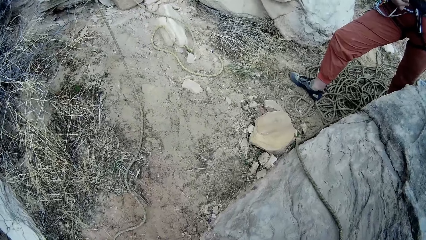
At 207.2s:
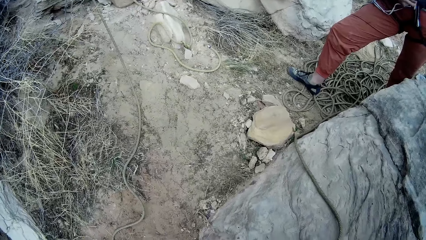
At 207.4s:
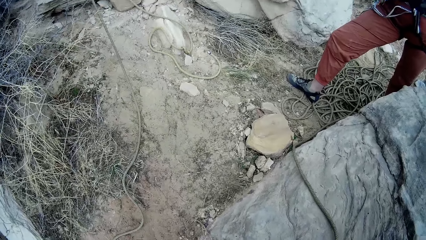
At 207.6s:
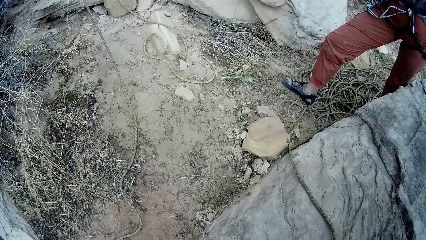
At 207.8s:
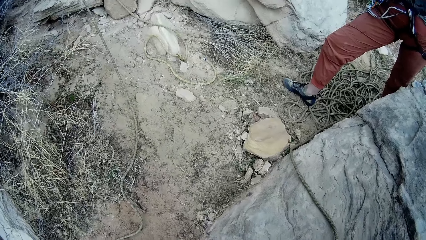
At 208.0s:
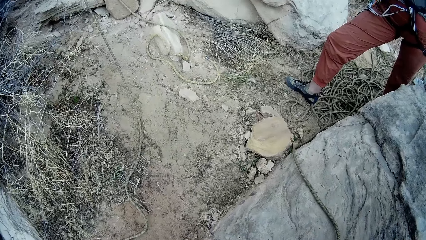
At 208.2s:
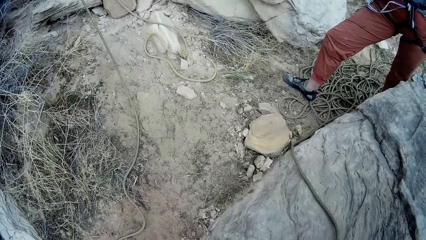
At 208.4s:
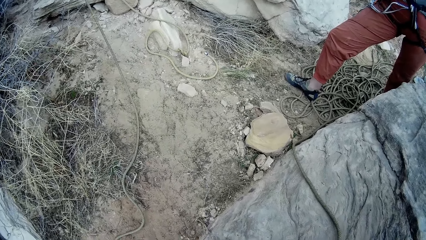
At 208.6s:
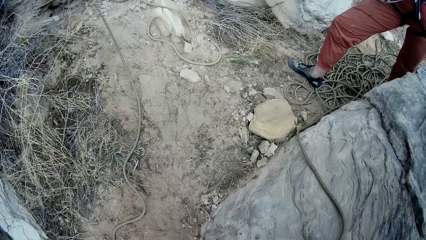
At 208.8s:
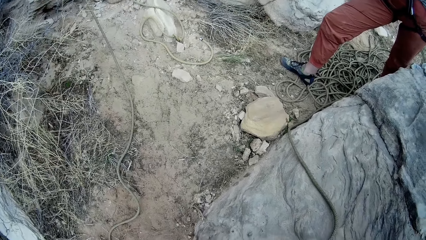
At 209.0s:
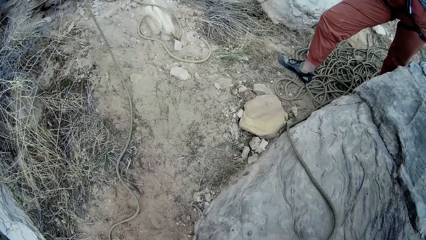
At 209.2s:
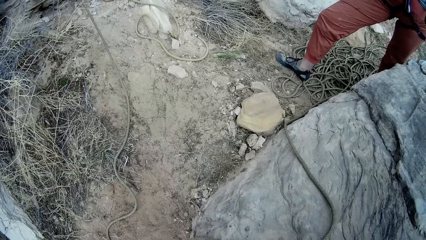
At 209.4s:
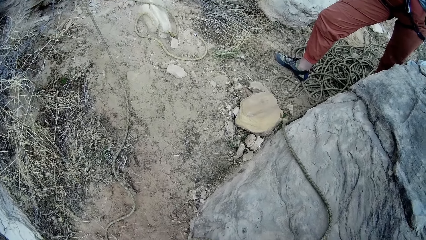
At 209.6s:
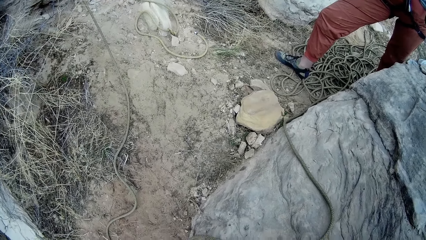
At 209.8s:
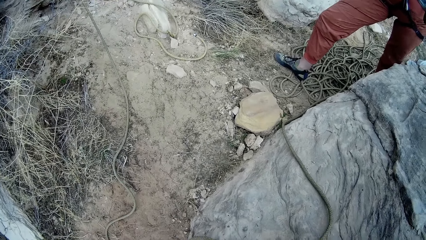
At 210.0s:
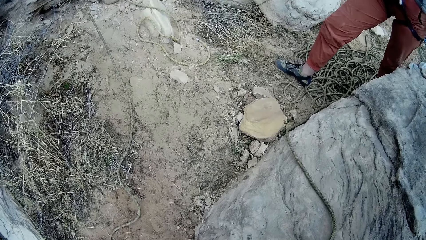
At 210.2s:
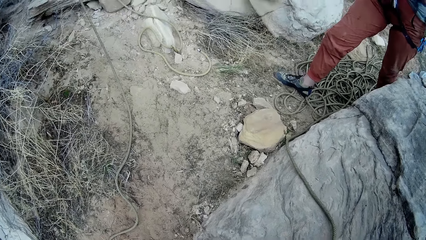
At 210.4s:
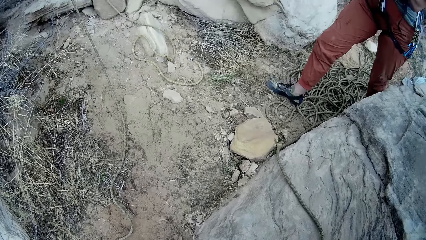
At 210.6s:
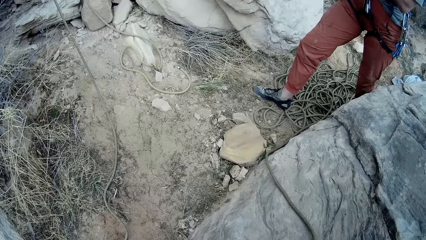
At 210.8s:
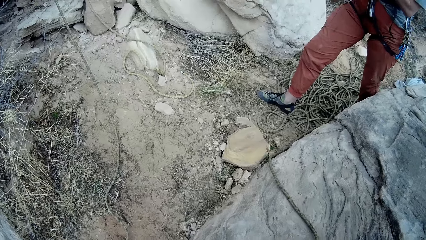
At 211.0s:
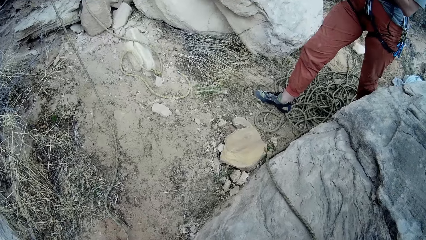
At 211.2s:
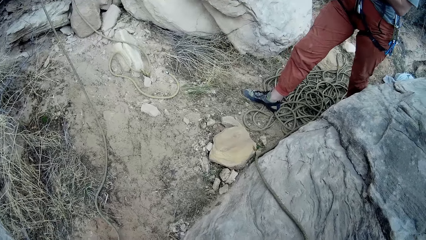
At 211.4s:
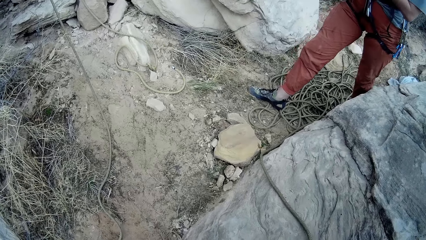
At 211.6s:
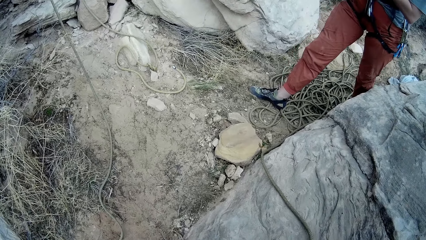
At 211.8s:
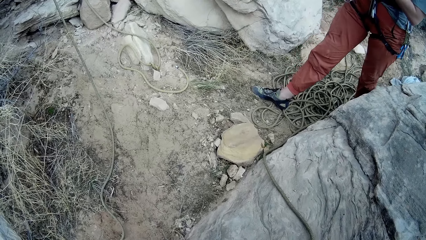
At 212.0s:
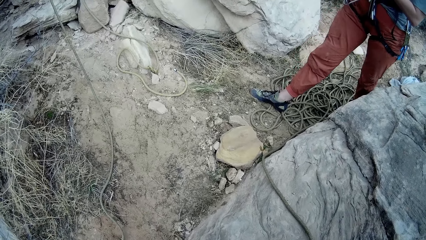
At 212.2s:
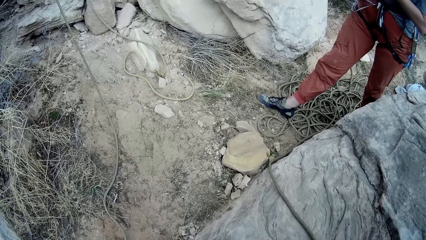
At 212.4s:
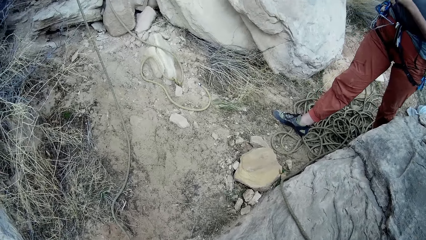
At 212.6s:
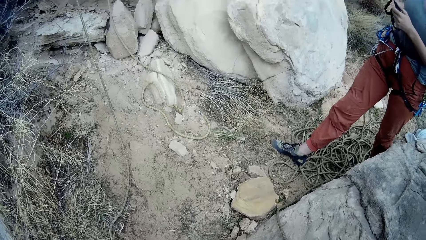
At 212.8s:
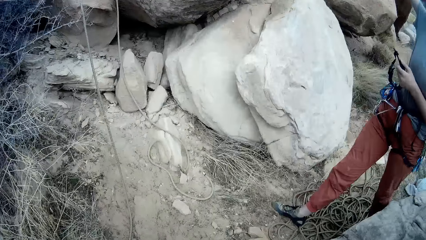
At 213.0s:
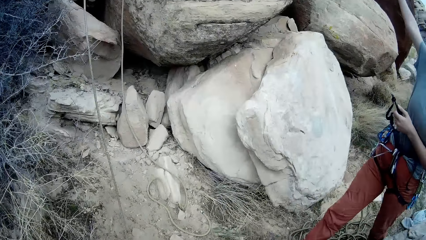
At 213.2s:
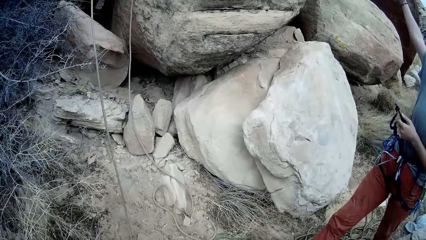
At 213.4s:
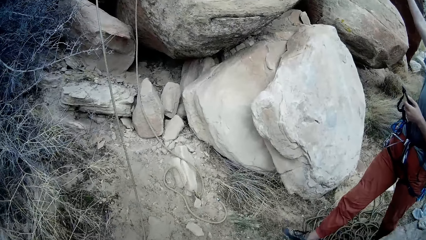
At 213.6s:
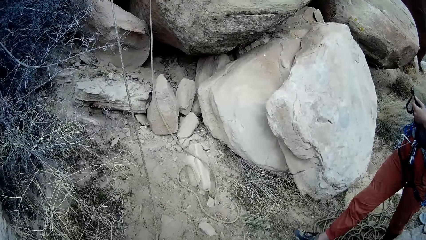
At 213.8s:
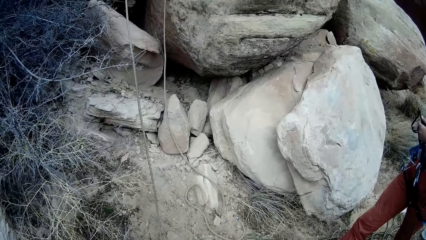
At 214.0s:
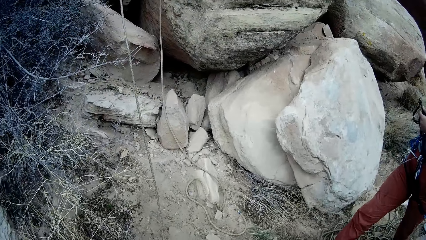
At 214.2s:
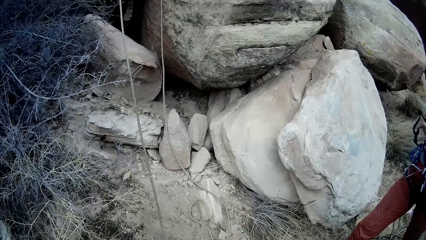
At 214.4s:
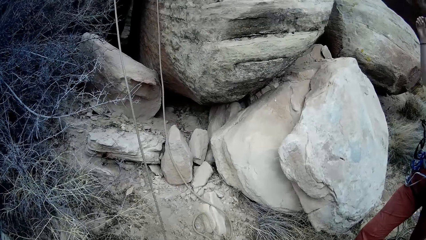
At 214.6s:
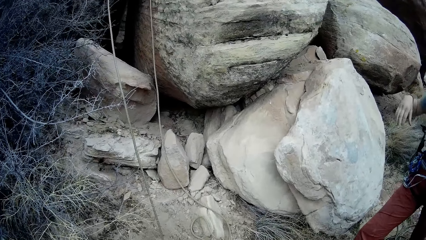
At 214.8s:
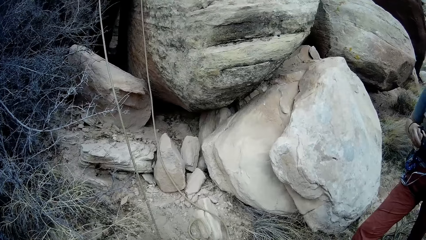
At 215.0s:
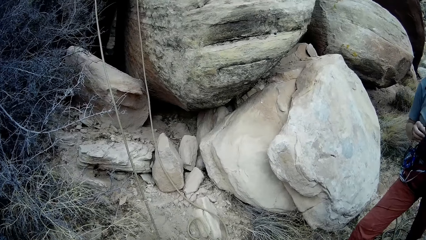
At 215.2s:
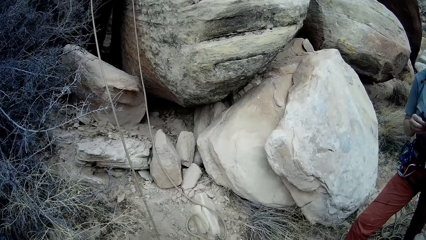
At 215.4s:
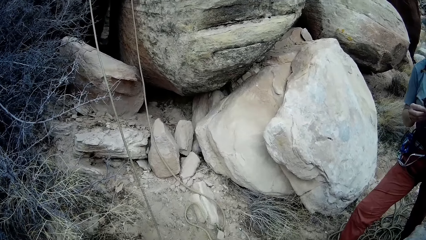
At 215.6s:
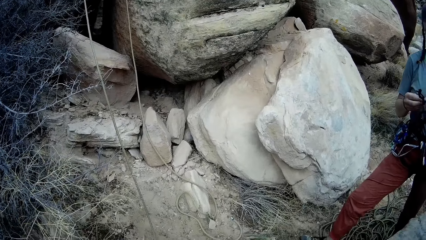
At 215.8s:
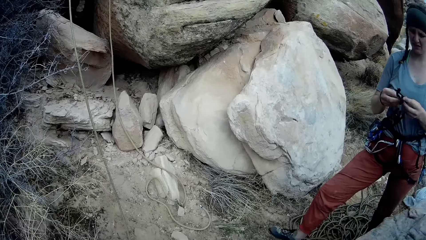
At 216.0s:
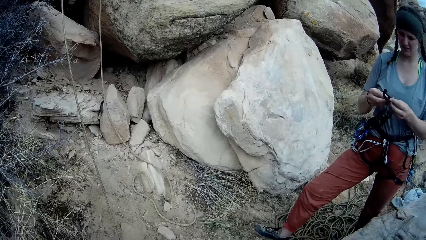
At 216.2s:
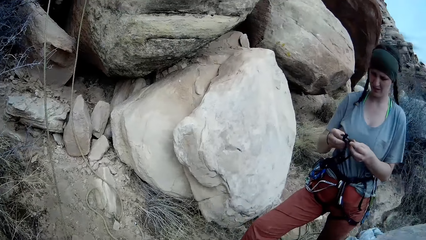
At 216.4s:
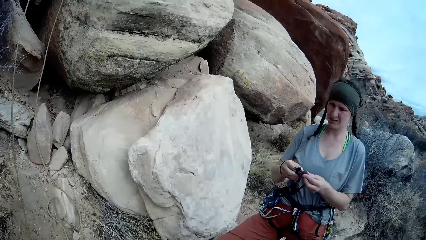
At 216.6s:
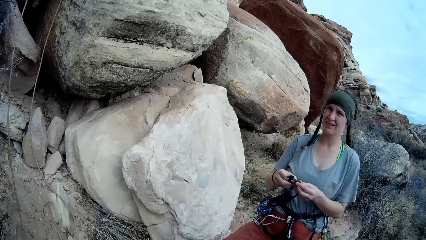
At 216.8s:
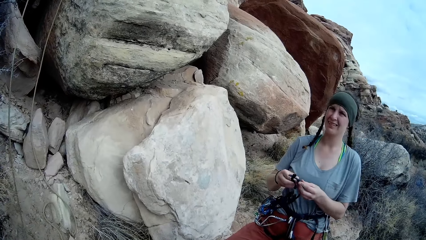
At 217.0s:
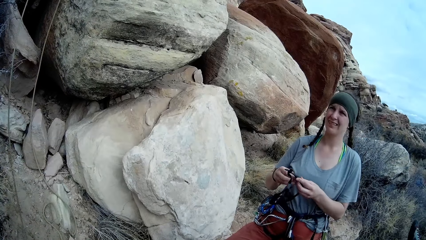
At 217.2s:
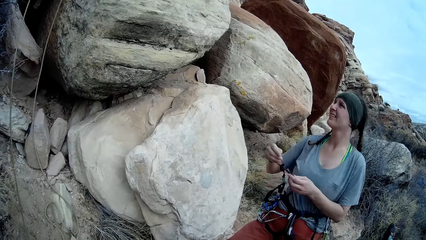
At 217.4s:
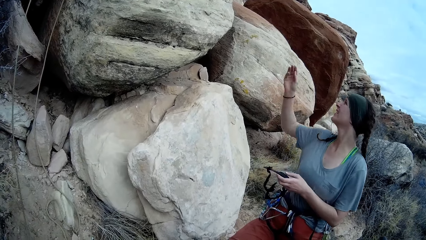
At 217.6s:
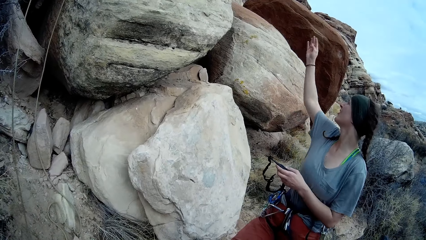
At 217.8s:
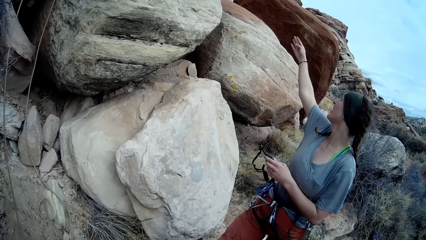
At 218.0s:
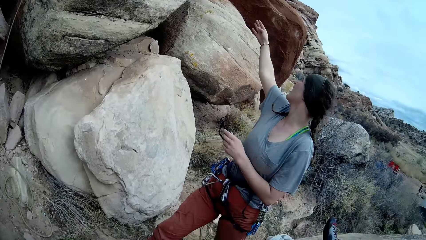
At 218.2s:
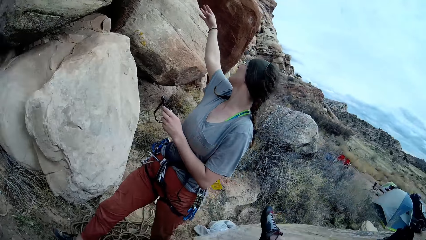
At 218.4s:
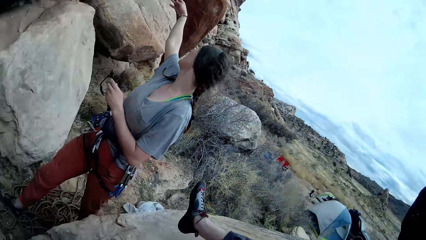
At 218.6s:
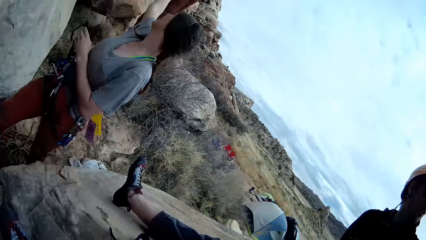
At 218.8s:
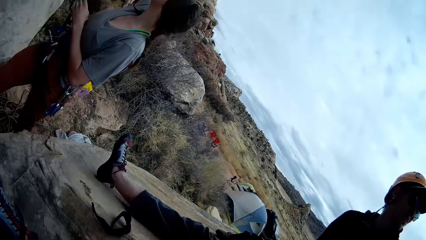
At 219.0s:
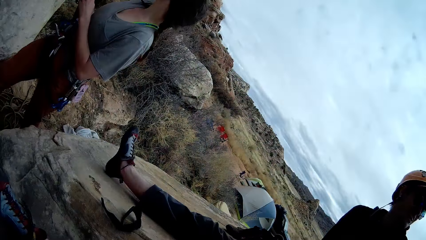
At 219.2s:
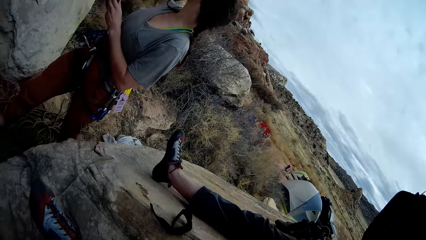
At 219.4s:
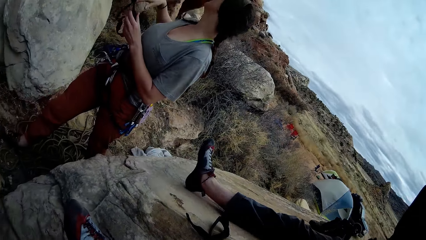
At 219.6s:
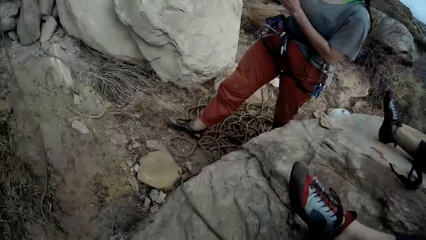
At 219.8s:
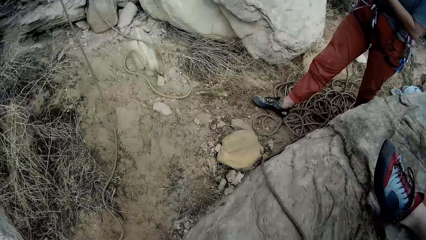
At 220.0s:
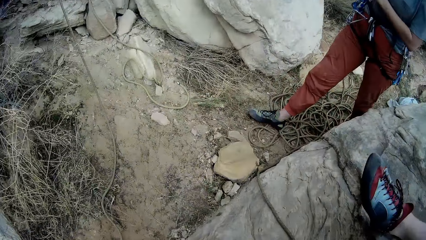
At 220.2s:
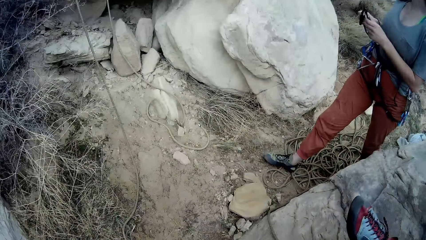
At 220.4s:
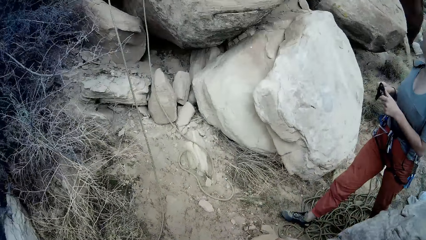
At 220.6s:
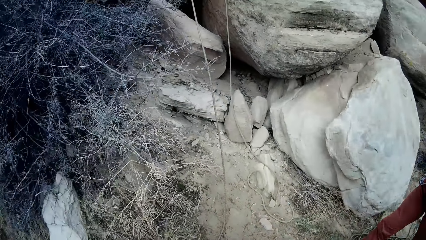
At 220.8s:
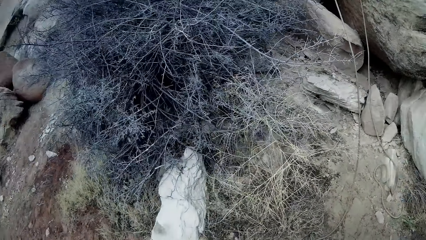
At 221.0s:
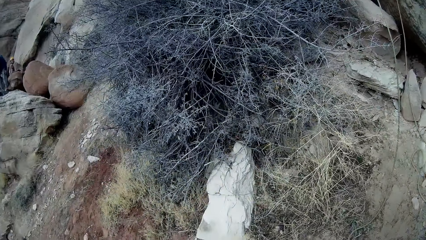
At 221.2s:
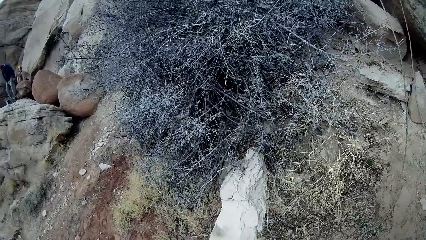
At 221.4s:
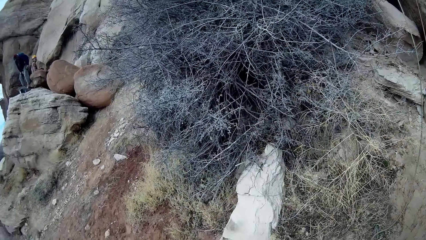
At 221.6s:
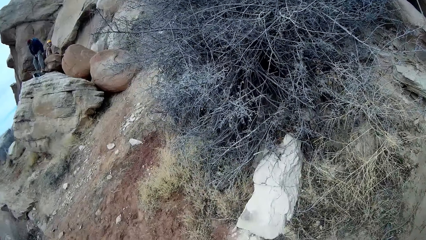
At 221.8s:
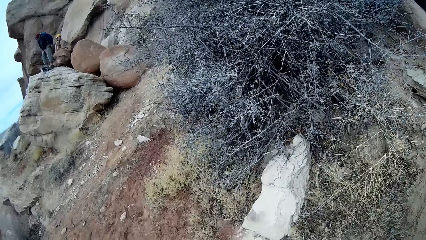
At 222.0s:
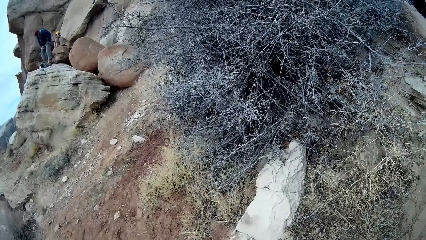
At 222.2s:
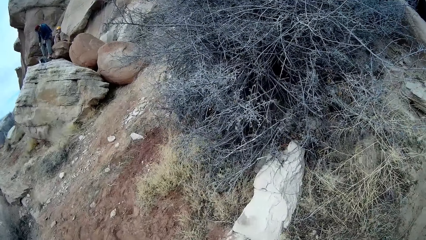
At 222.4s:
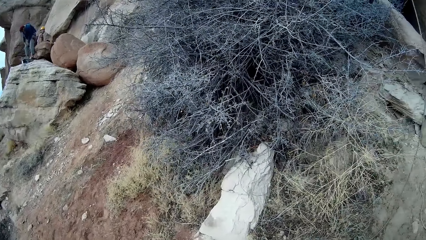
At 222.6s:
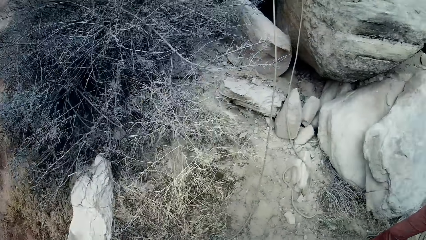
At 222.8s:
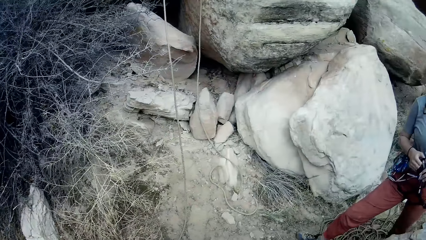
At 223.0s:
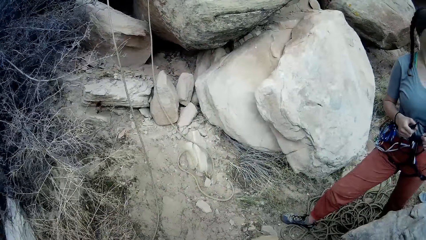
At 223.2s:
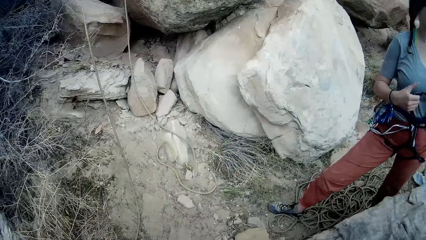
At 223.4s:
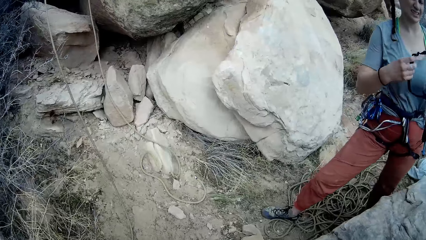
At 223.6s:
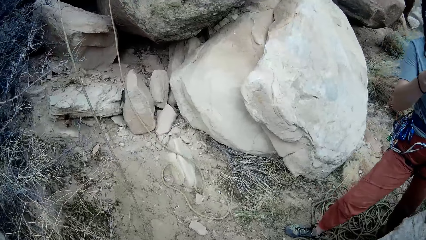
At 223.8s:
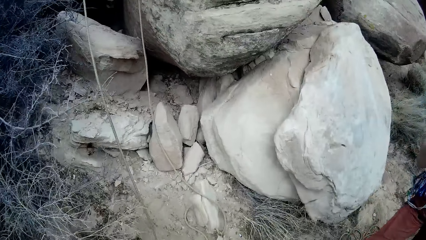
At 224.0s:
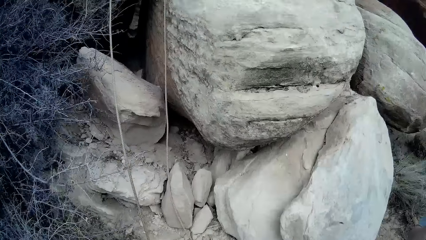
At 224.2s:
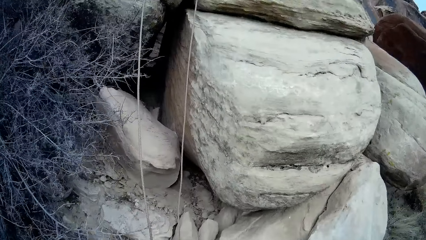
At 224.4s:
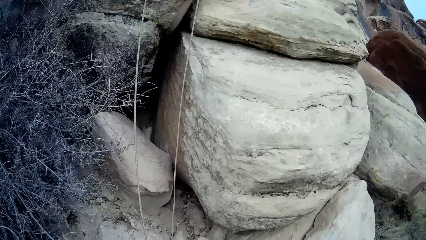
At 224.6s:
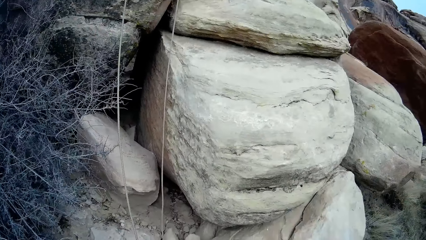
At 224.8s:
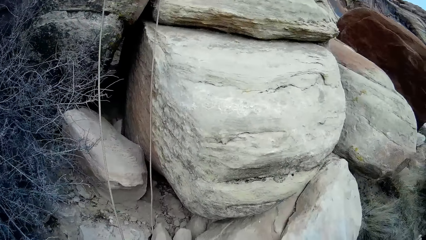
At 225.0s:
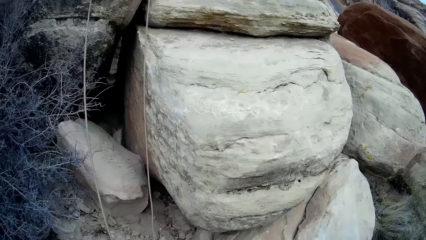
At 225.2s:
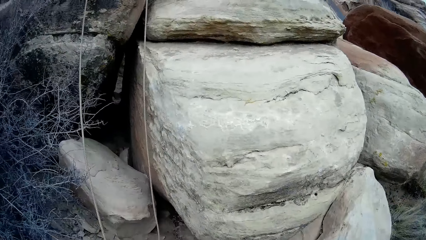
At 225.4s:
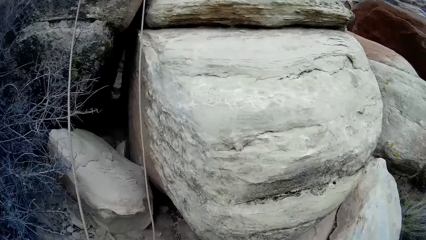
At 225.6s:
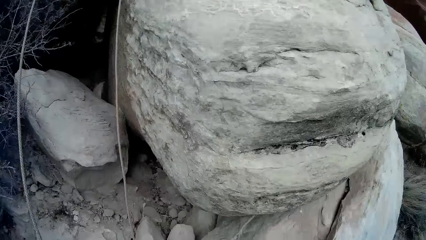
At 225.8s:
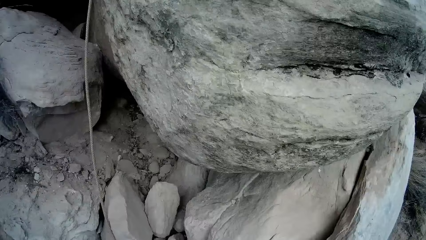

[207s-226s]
The woman points to the mountain. Another man wears a climbing harness. The camera wearer climbs onto the mountain.
